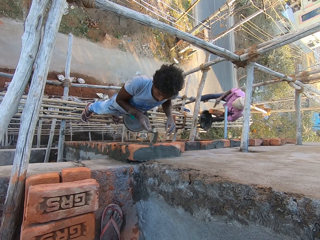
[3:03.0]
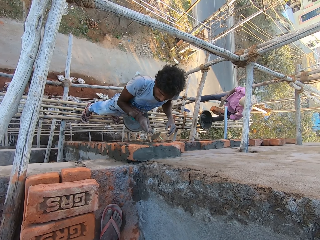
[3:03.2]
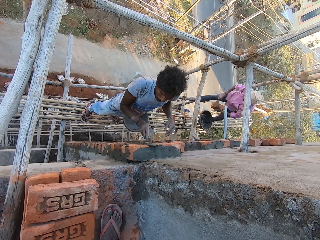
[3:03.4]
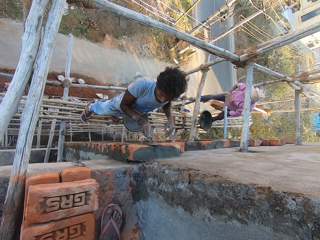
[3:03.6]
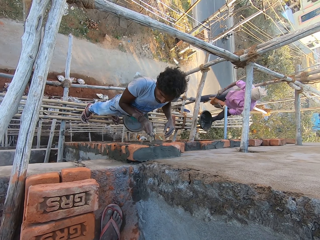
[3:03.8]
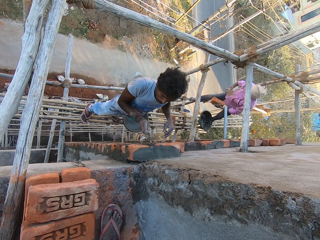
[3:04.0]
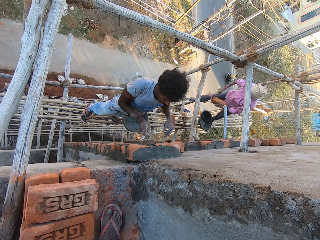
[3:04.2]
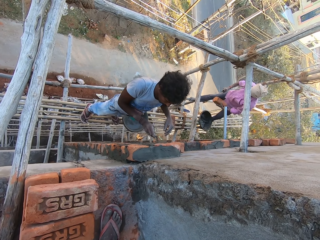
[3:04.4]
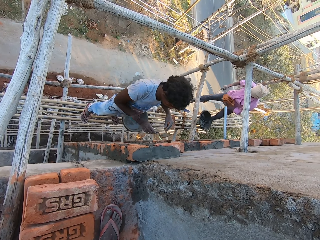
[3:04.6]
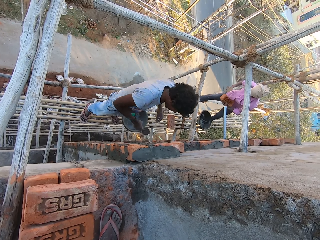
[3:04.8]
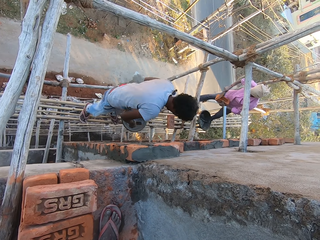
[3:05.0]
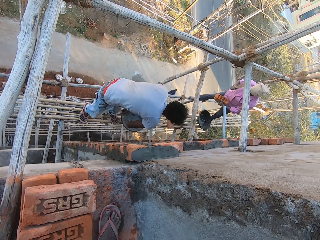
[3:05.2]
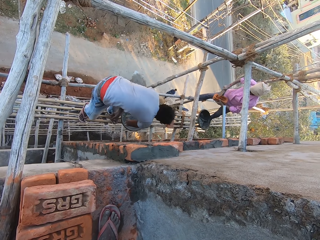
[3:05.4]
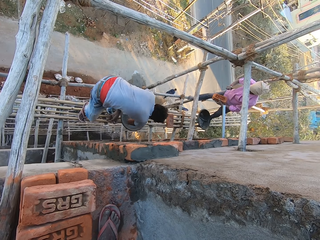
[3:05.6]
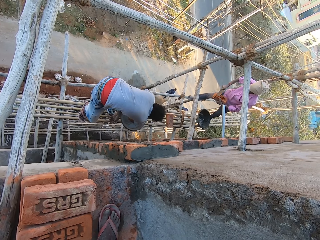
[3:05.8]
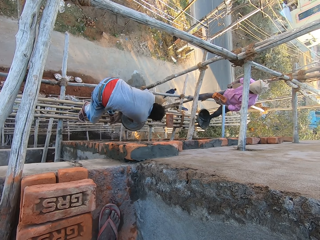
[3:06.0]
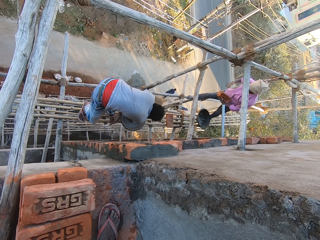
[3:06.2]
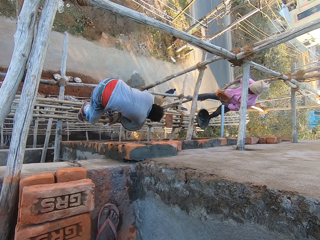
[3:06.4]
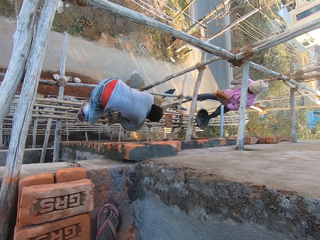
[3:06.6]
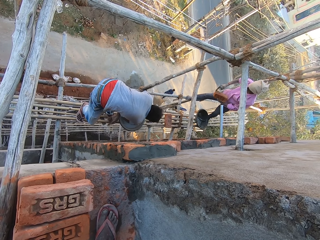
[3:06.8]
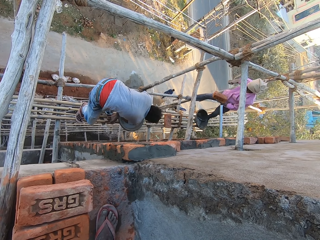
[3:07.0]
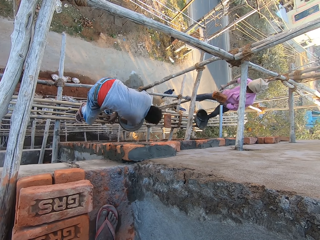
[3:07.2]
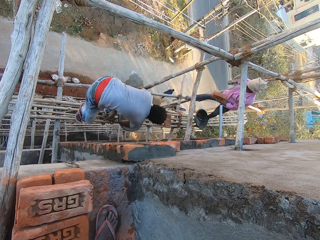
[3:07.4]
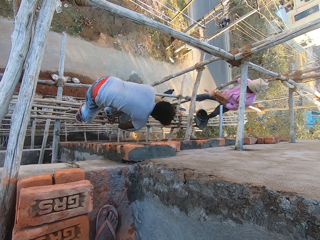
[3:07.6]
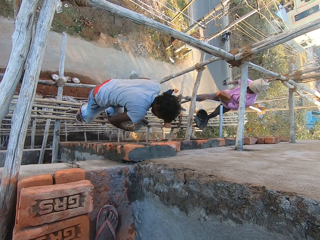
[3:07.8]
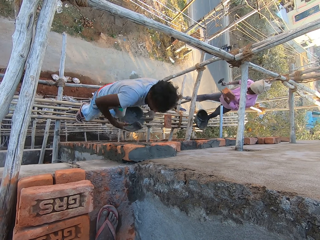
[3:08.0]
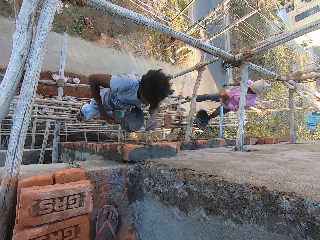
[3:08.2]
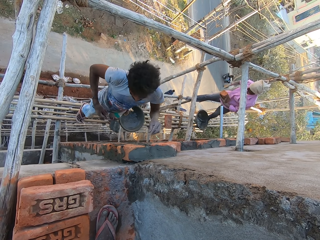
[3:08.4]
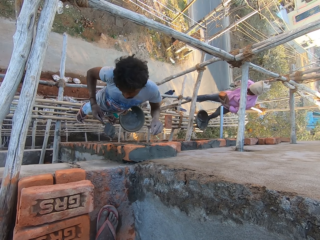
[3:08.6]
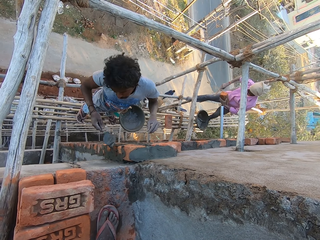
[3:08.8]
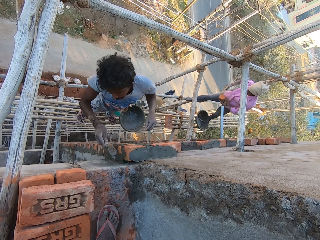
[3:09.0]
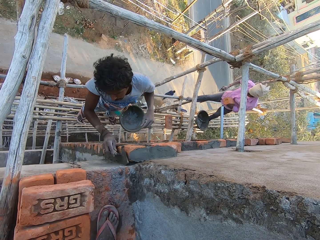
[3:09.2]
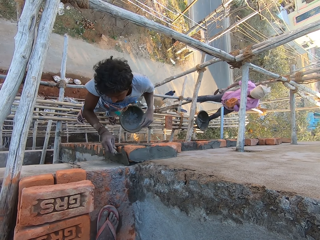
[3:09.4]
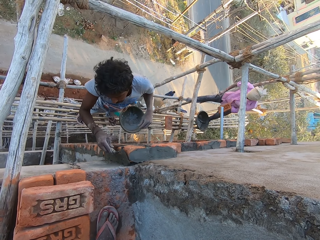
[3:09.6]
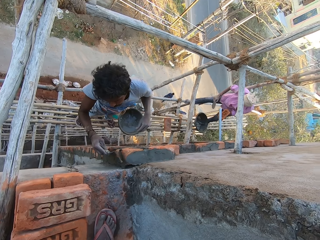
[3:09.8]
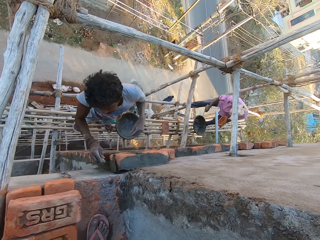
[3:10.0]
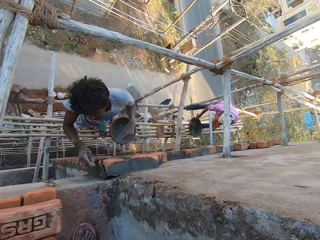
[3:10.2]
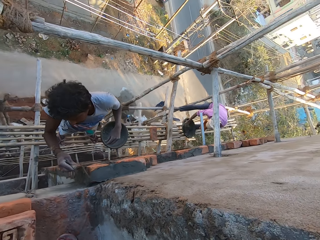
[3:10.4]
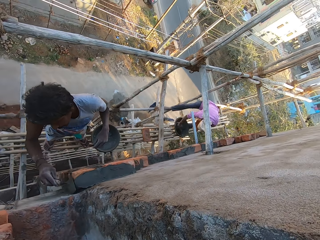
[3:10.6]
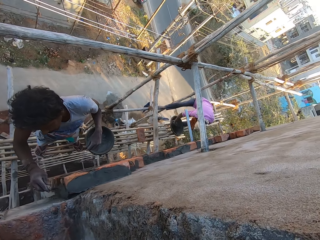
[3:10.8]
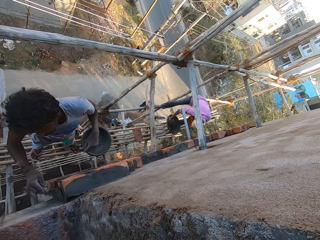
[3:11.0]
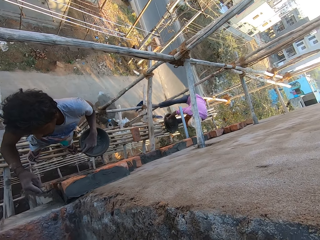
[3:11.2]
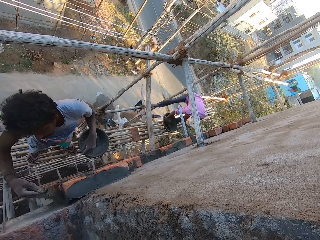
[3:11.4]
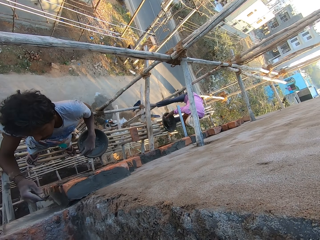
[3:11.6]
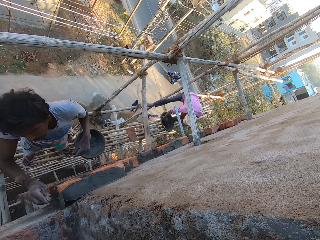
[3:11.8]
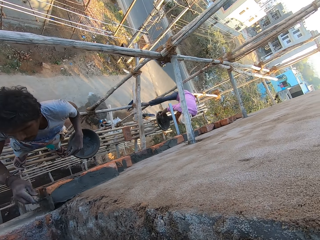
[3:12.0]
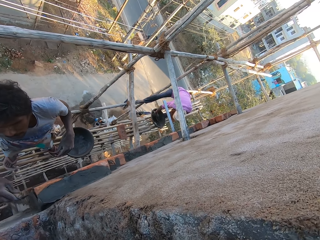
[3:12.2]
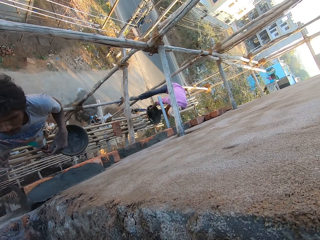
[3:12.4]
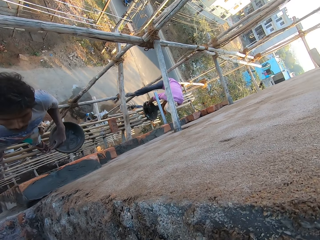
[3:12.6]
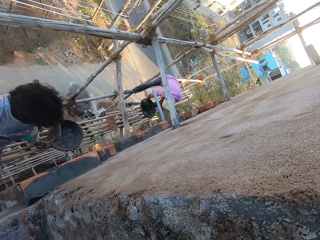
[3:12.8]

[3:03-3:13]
A man hits the brick in his left hand with the trowel in his right hand, repositions the brick in his left hand, and hits the brick in his left hand with the trowel in his right hand. Another man scoops some concrete from the head pan with the trowel in his right hand. The first man repositions the brick in his left hand, hits the brick in his left hand with the trowel in his right hand, repositions the brick in his left hand, and hits the brick in his left hand with the trowel in his right hand. The other man cements the bricks on the wall with the trowel in his right hand. The first man spins the brick in his left hand. The camera wearer looks at a person. The first man scoops some concrete from the head pan with the trowel in his right hand.

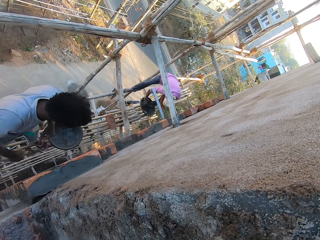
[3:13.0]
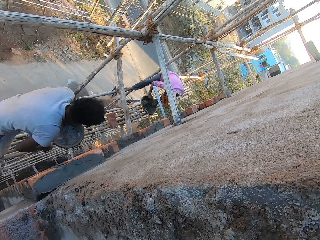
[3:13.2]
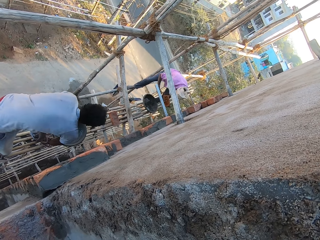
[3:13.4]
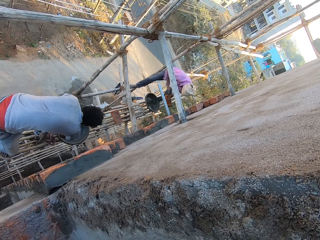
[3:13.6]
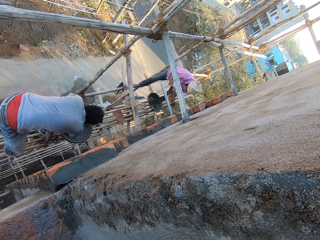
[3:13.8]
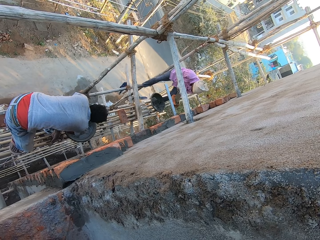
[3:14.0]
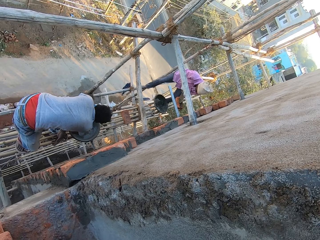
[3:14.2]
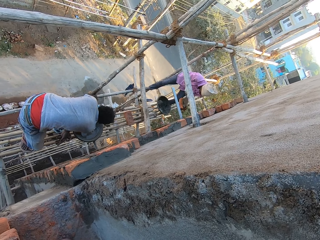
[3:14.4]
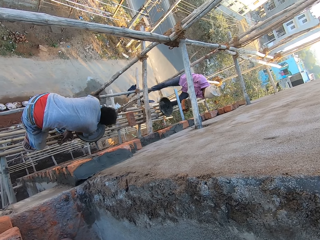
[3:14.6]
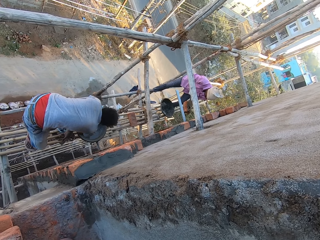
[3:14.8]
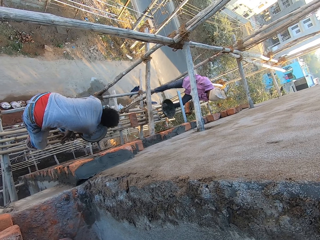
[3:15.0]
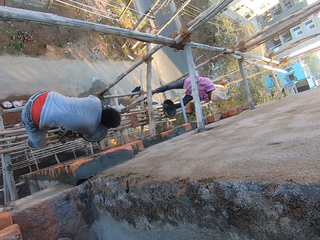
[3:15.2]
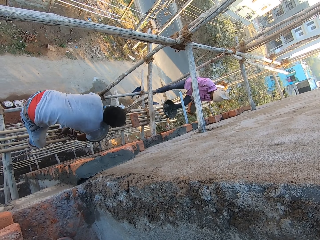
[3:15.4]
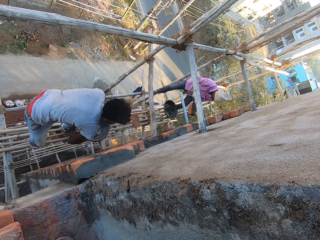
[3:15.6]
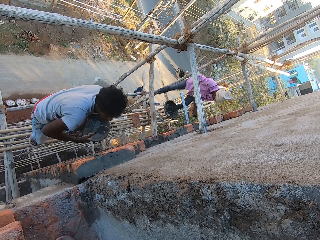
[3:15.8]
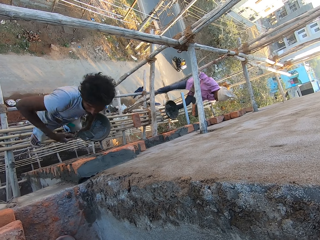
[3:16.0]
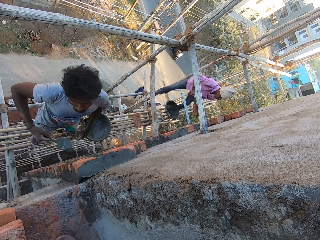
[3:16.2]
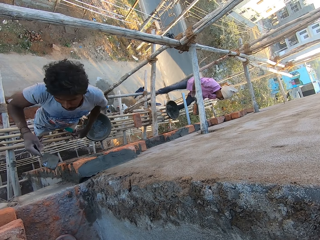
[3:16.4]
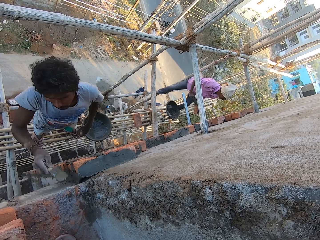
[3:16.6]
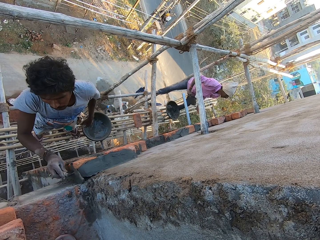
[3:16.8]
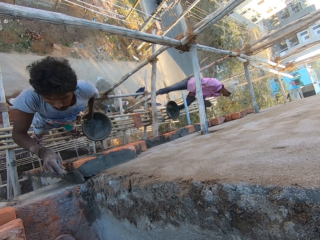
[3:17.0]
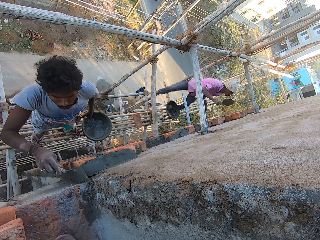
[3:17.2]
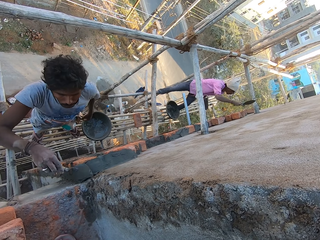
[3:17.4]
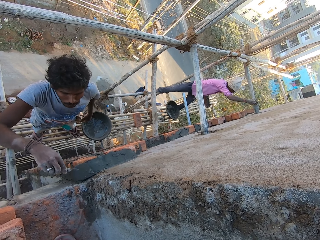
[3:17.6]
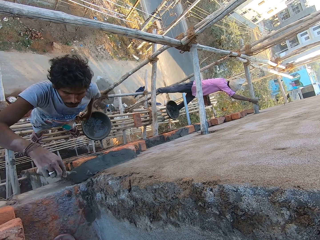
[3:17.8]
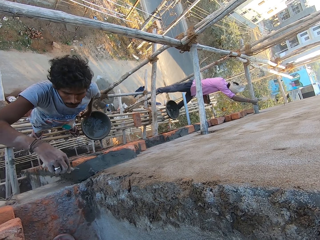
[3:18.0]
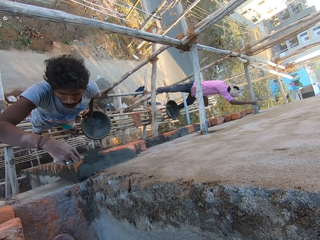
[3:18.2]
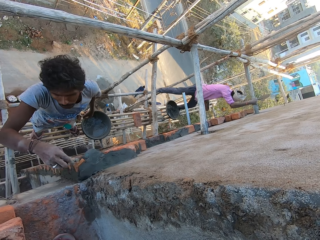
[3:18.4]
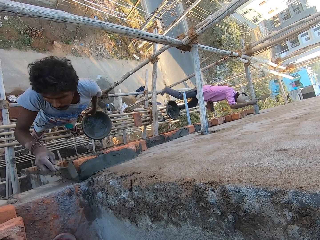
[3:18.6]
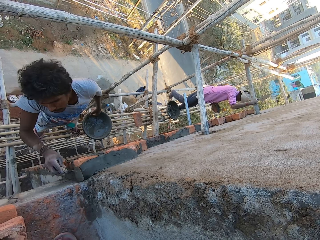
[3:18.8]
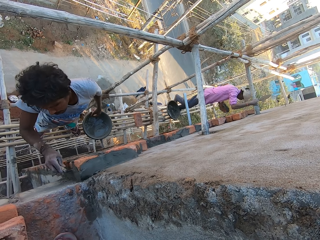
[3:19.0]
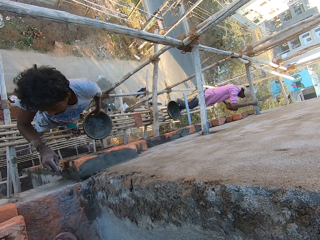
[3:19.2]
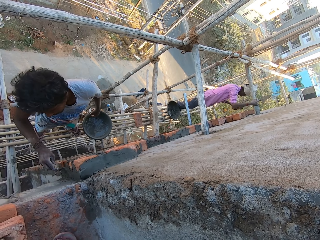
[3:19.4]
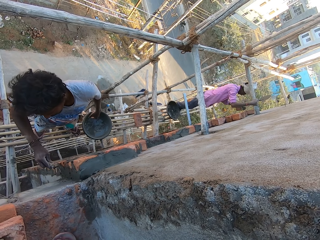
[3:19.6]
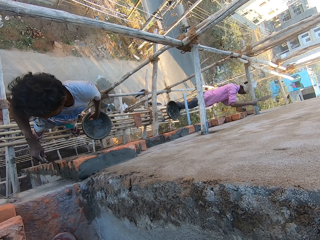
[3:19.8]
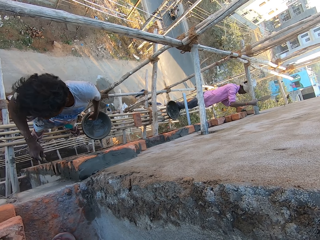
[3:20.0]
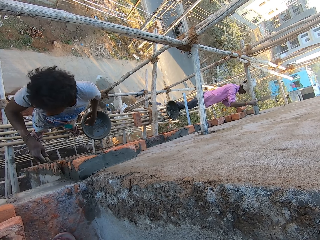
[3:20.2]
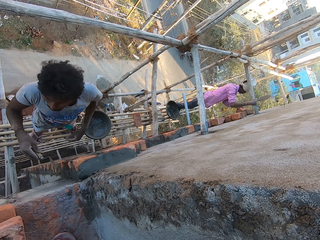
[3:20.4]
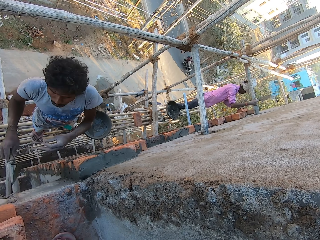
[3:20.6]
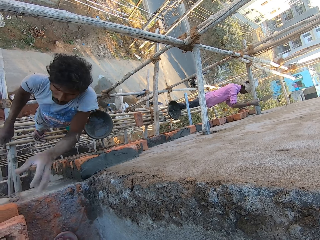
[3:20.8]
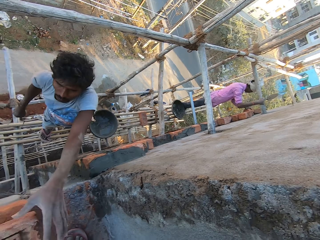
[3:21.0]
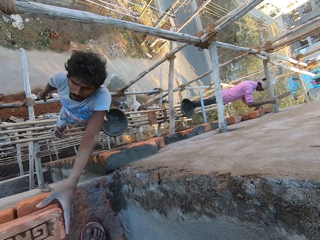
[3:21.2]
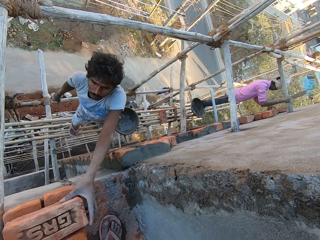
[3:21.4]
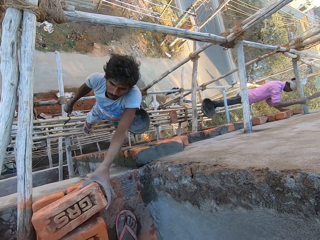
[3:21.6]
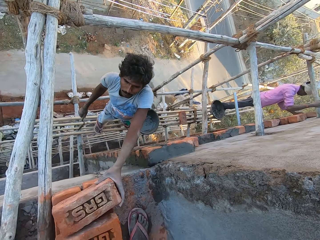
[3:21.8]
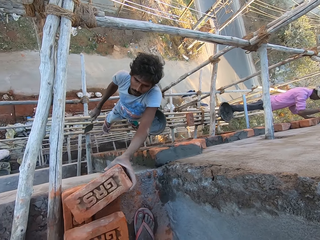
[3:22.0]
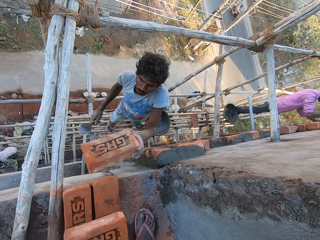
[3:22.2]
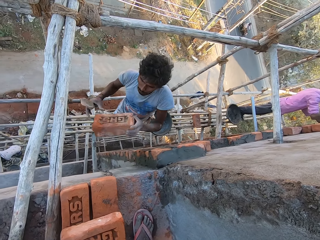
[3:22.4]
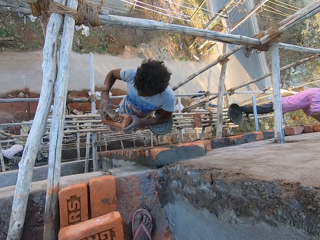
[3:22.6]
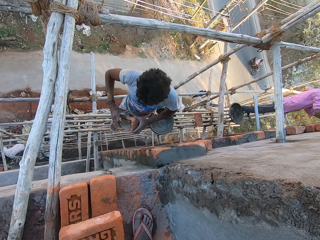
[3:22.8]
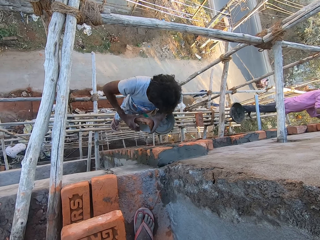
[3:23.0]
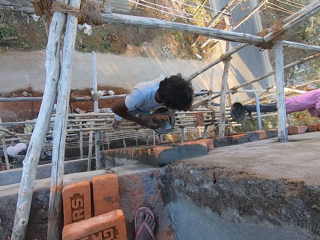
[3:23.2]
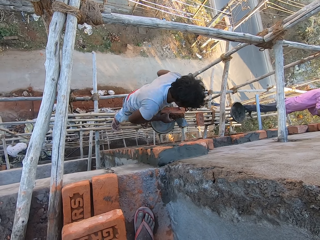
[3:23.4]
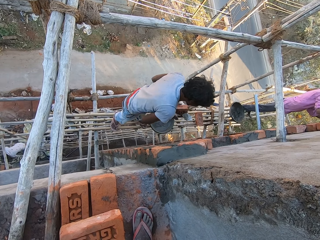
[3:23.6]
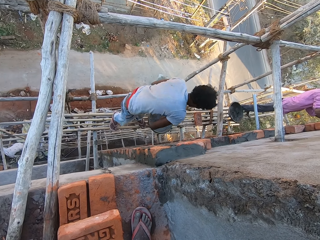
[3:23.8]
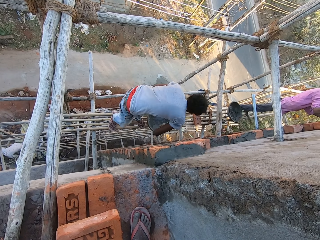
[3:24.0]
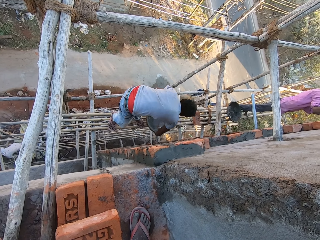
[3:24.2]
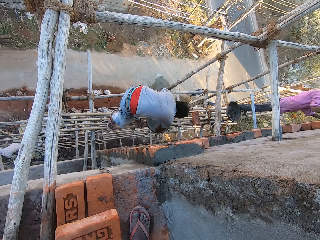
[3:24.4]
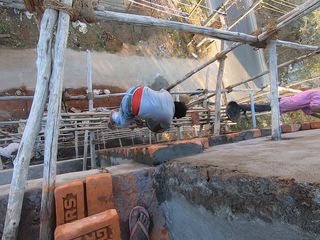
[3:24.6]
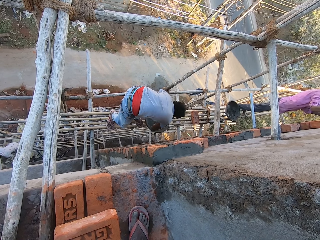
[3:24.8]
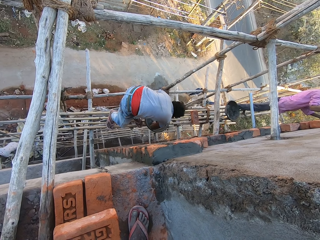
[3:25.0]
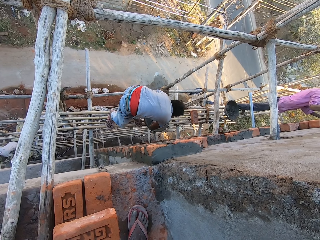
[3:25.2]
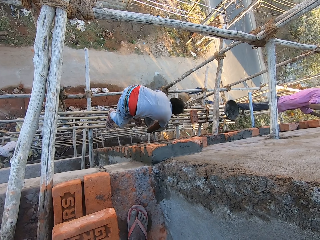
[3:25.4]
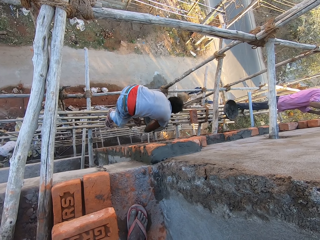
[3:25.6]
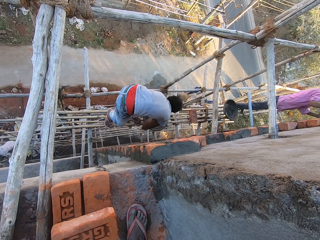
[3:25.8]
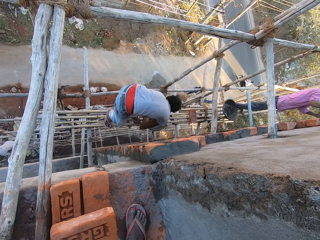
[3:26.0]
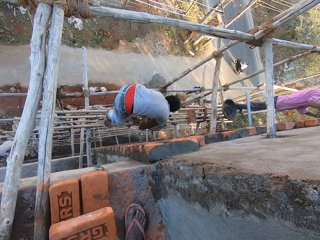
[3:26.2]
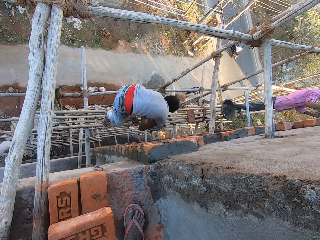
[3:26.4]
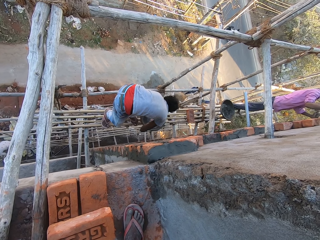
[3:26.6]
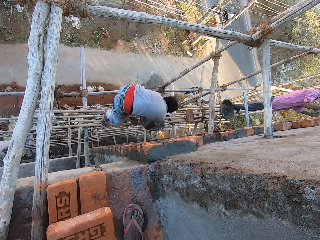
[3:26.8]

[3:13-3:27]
A man scoops some concrete from the head pan with the trowel in his right hand. Another man puts the concrete on the brick in his left hand with the trowel in his right hand. The first man cements the bricks on the wall with the trowel in his right hand. The other man holds the wooden scaffolding with his right hand. The camera wearer looks at a person. The other man fixes the brick to the wall with his left hand. The first man picks up a brick from the ground with his left hand, and passes the brick in his left hand to his right hand. The other man hits the brick to the wall with his left hand. The first man scoops some concrete from the head pan with the trowel in his right hand.
